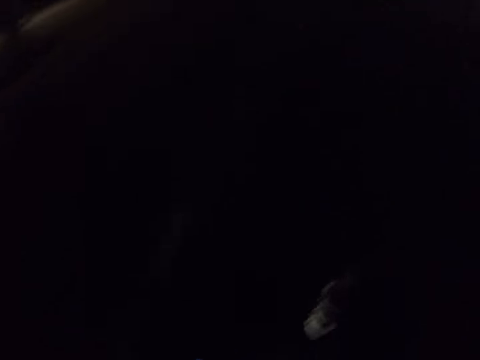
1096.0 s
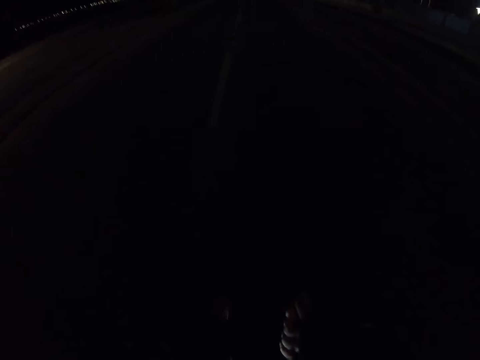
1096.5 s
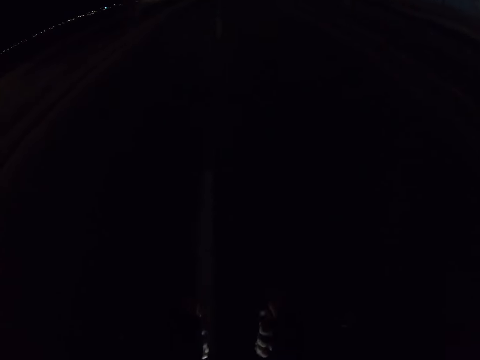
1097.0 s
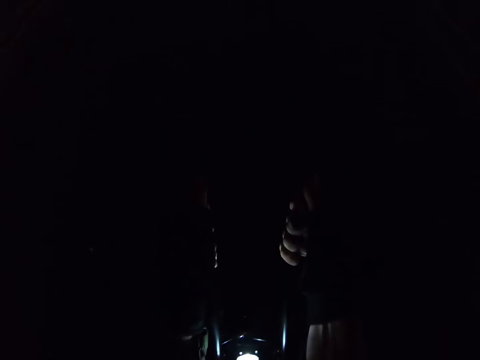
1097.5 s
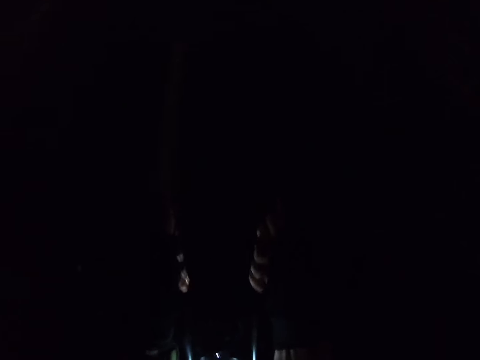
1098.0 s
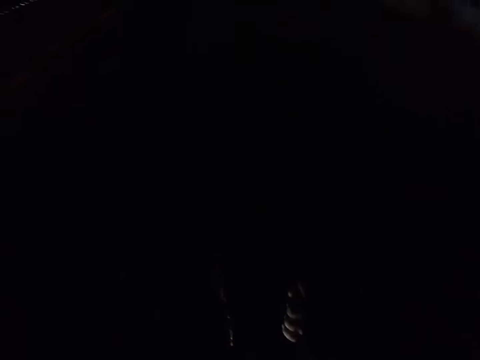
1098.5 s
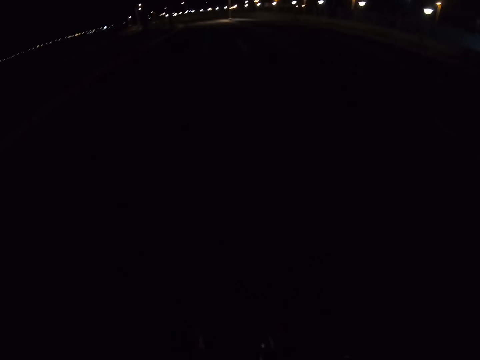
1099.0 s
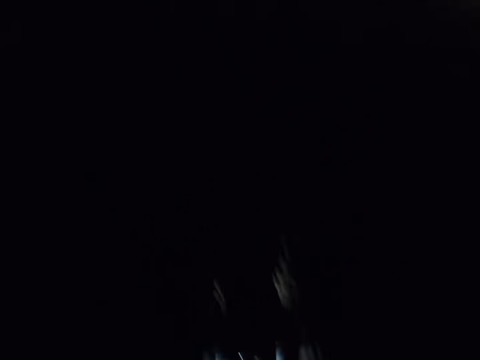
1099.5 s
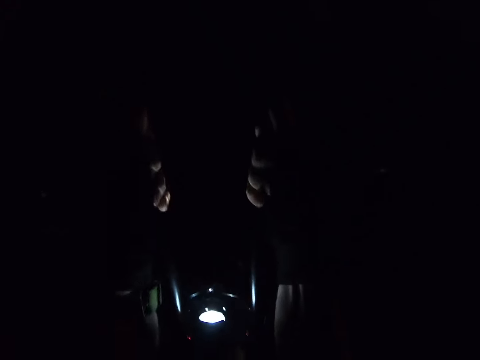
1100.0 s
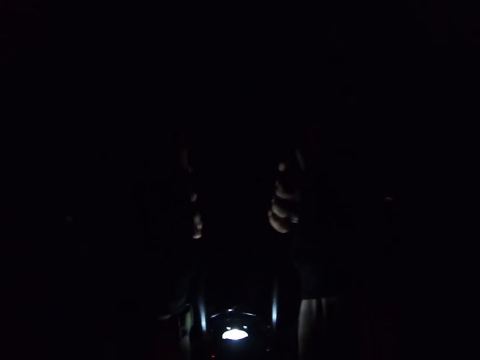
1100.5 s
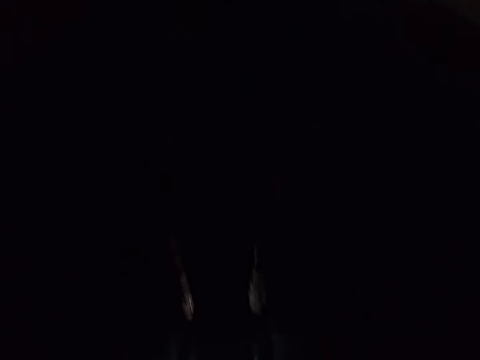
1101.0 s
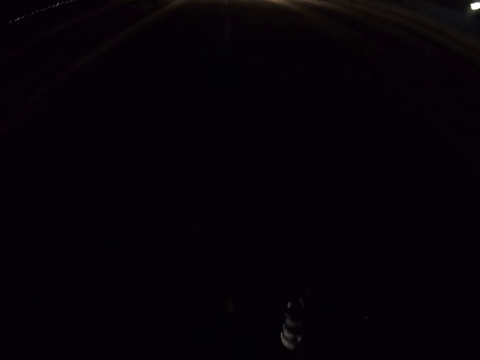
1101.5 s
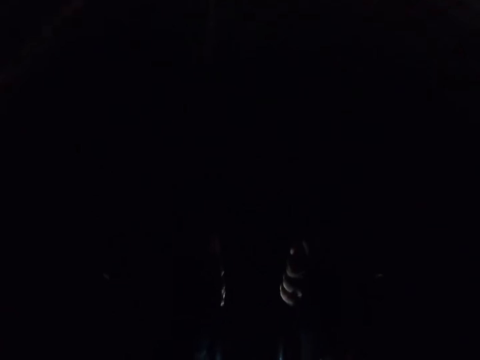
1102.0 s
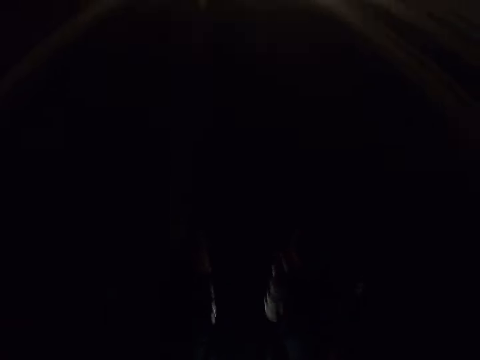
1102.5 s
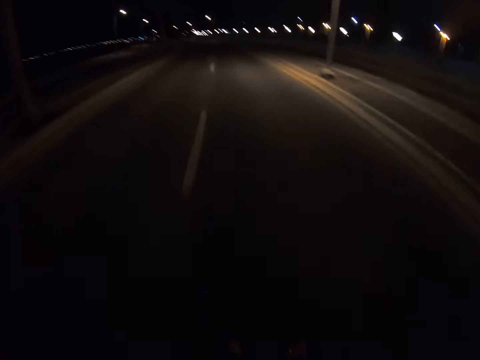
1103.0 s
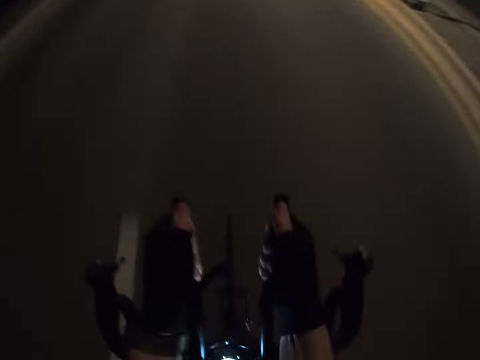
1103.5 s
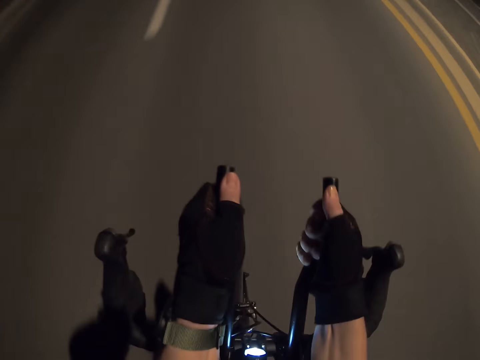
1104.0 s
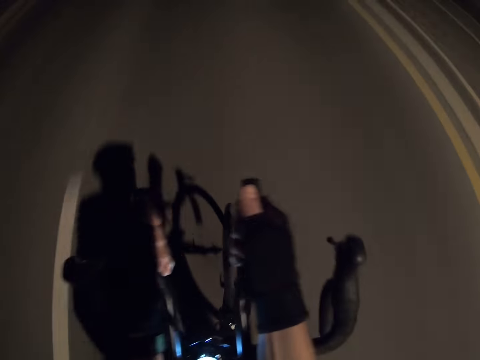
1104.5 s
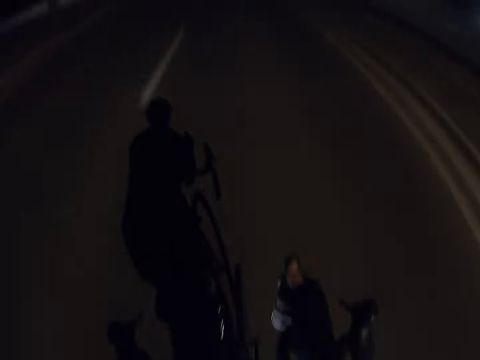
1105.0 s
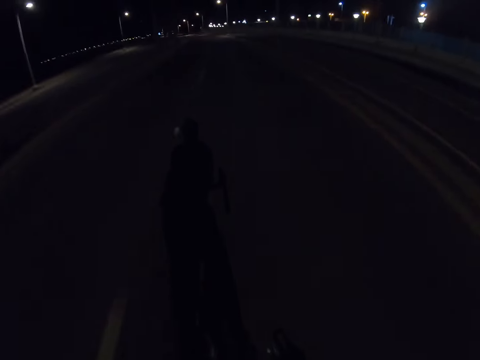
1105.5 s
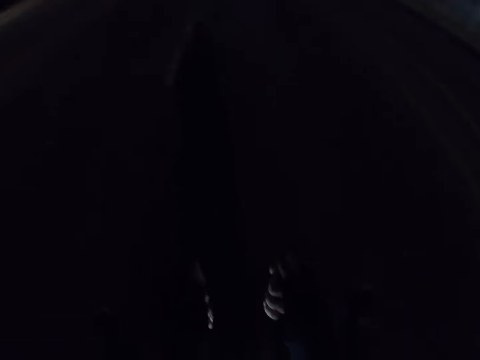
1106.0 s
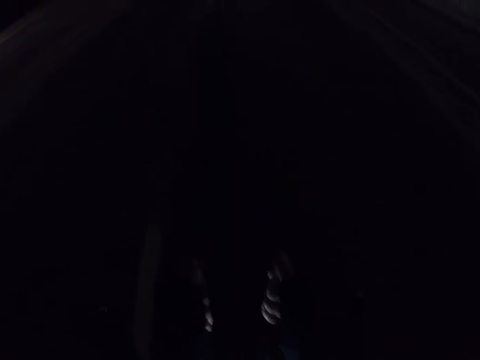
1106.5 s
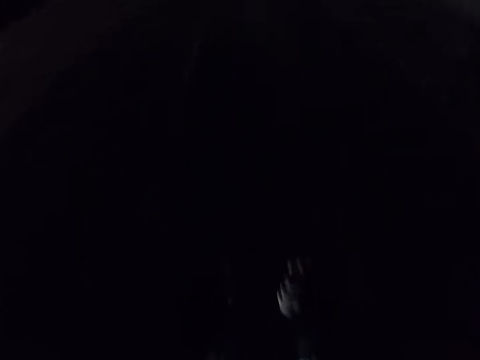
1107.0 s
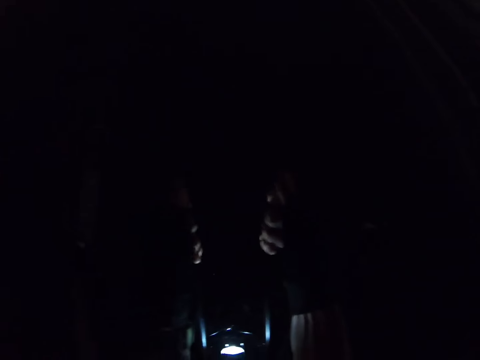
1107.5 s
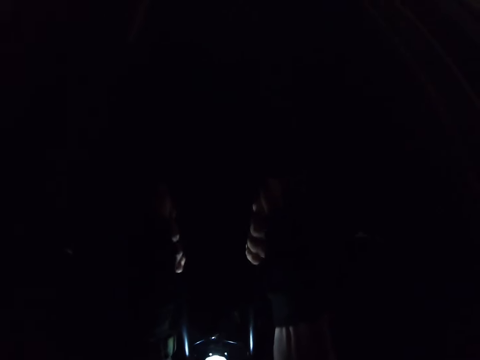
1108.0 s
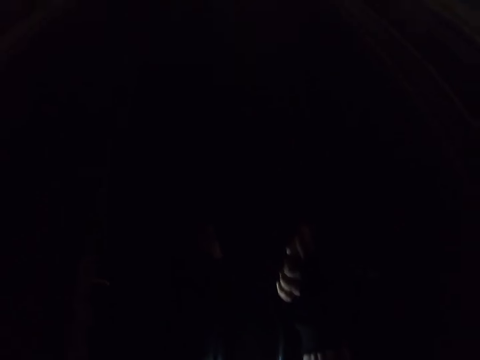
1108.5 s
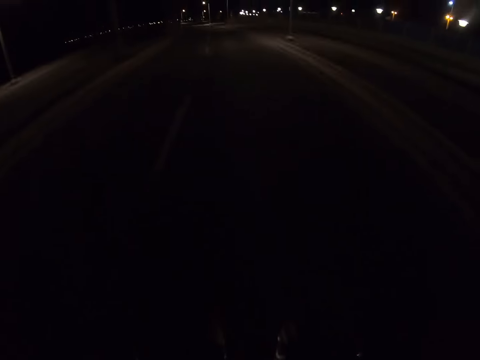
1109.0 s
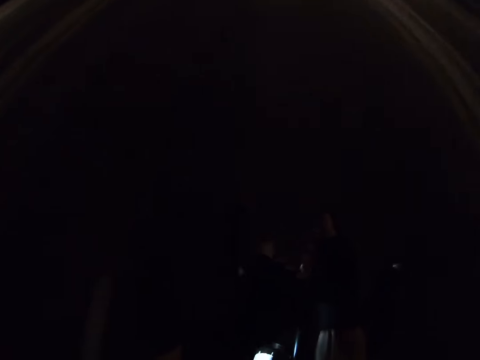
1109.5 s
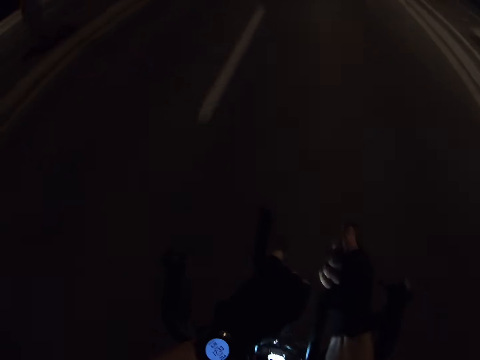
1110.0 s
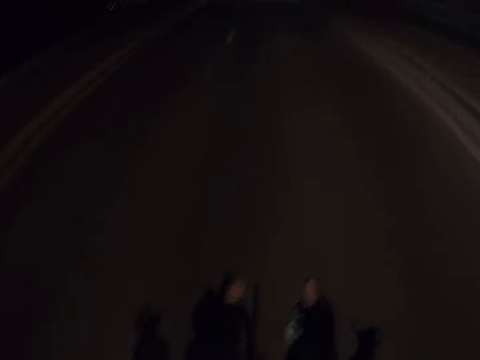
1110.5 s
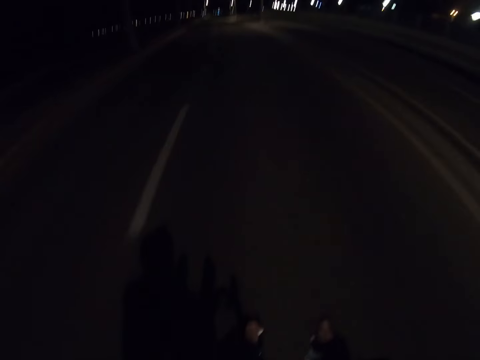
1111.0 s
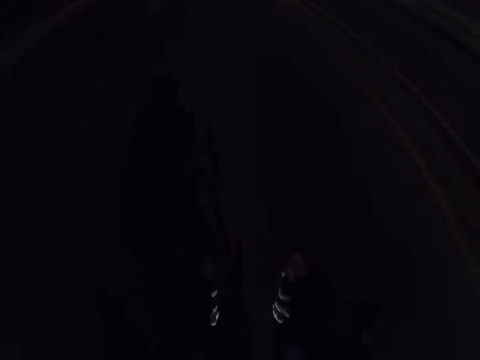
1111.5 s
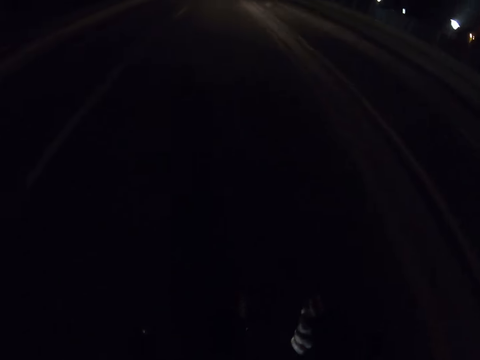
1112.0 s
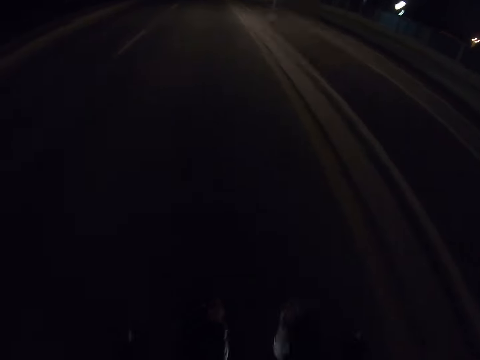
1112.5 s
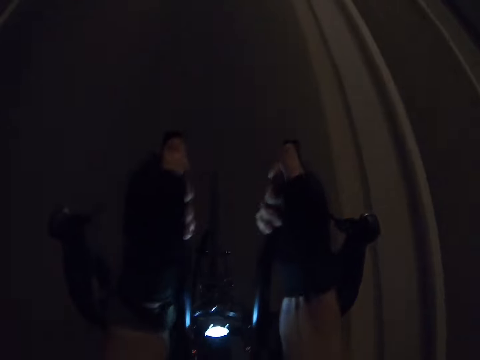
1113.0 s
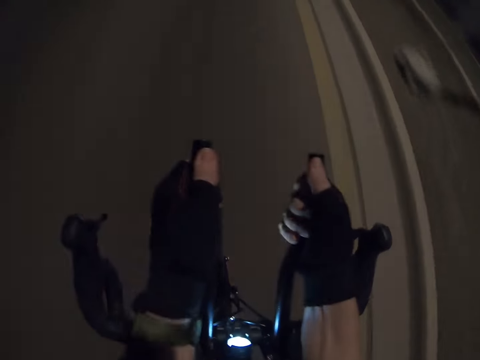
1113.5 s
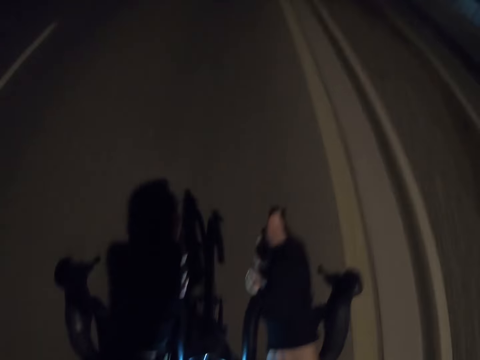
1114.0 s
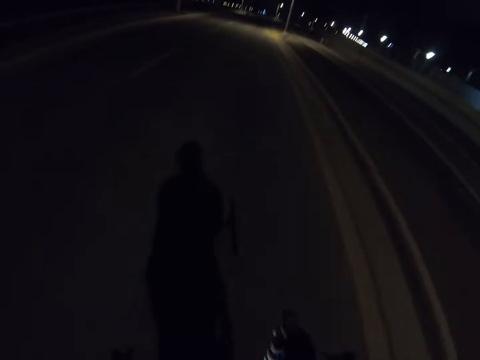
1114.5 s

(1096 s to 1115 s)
The camera wearer looks at his watch. He holds the bicycle with both hands.

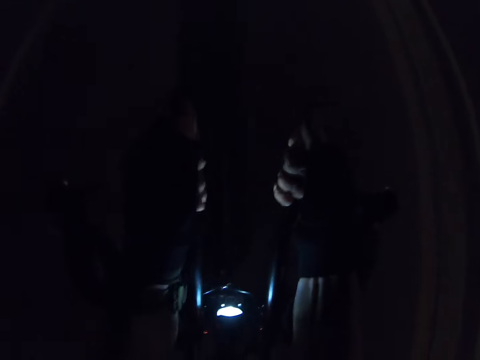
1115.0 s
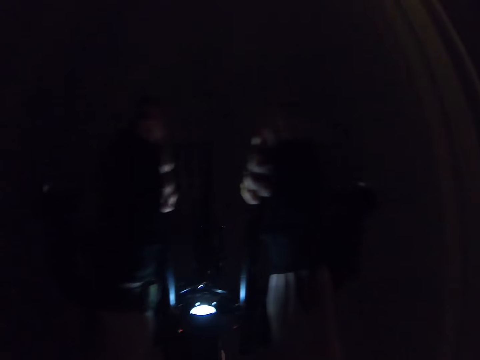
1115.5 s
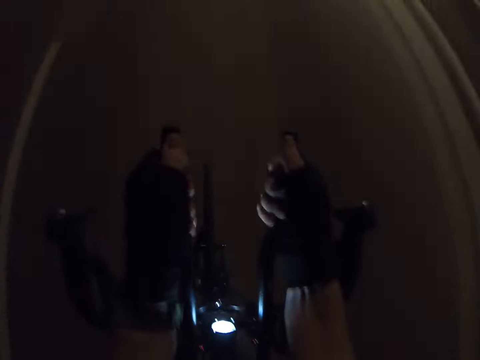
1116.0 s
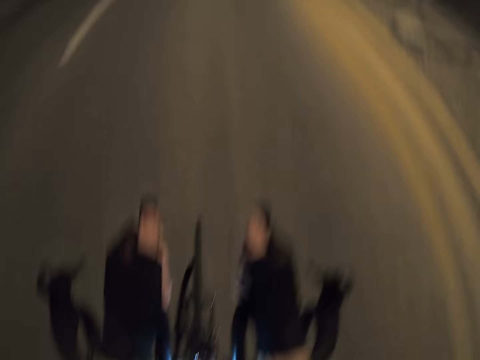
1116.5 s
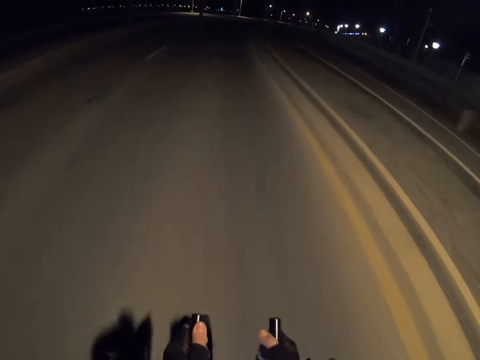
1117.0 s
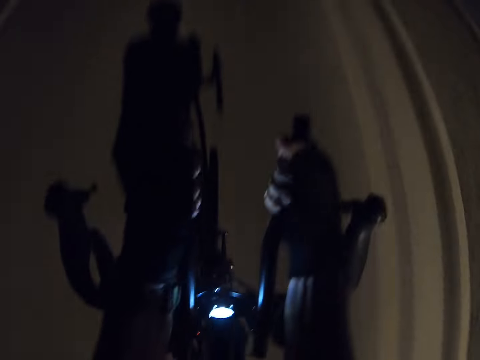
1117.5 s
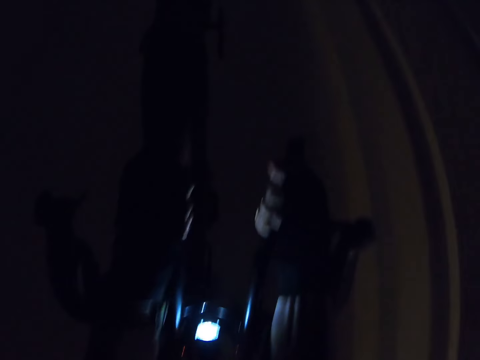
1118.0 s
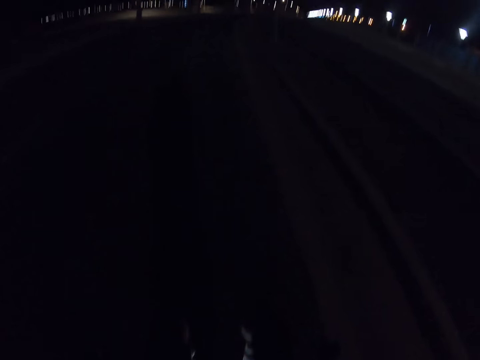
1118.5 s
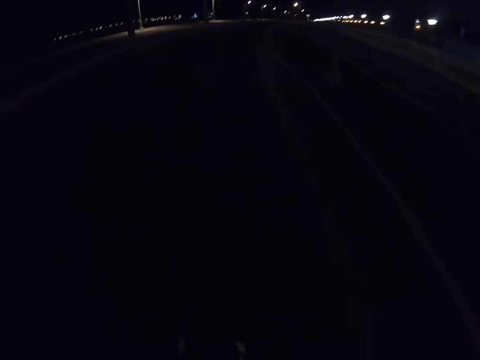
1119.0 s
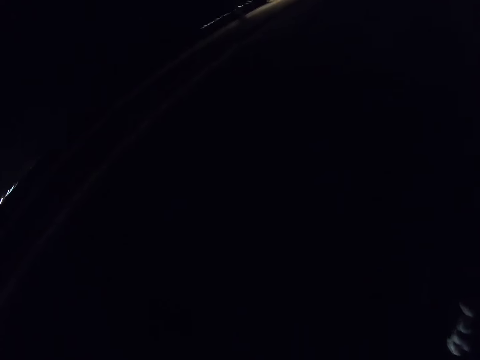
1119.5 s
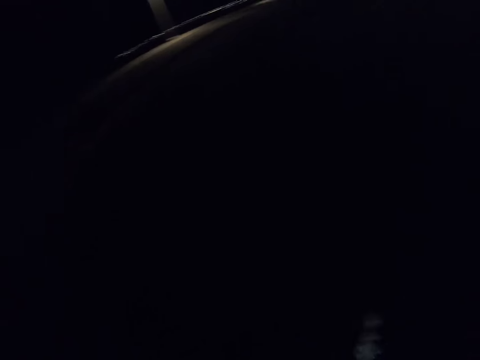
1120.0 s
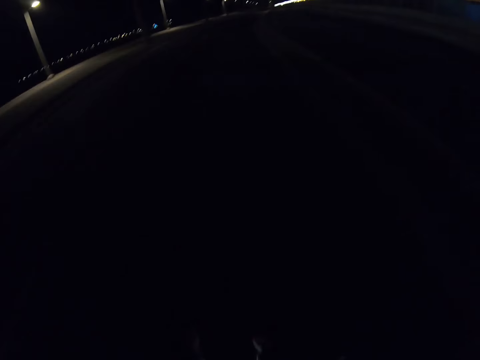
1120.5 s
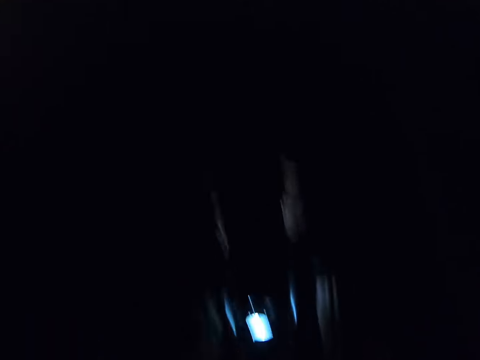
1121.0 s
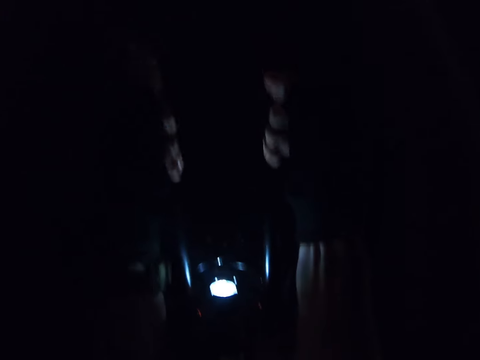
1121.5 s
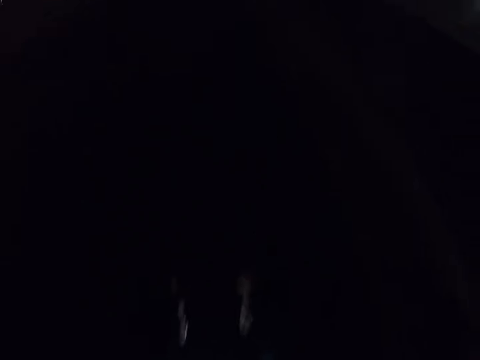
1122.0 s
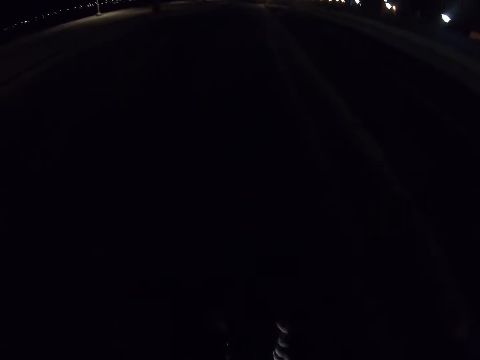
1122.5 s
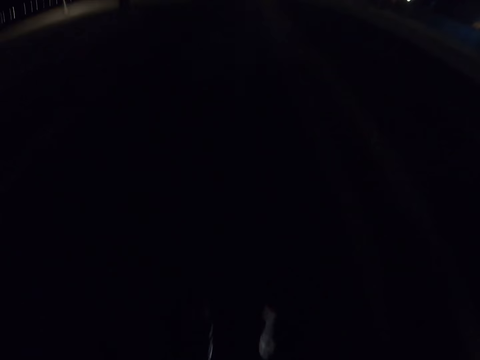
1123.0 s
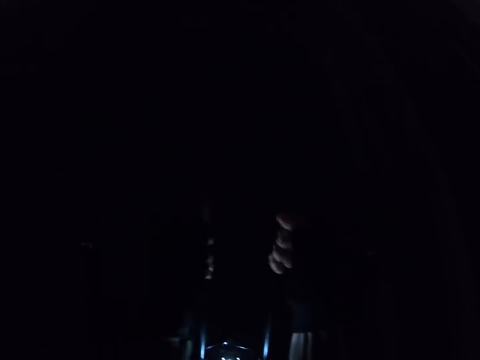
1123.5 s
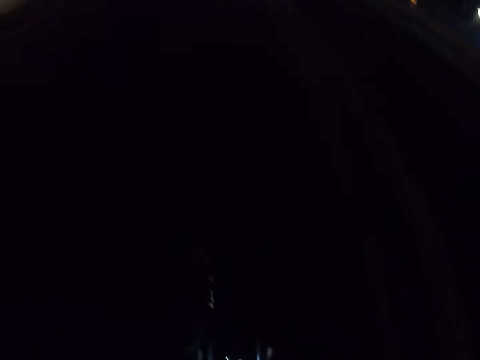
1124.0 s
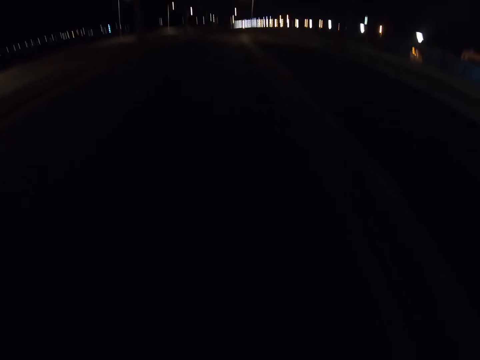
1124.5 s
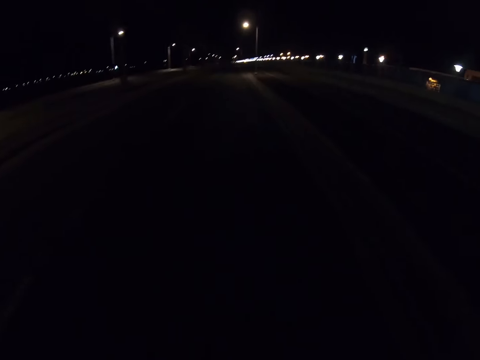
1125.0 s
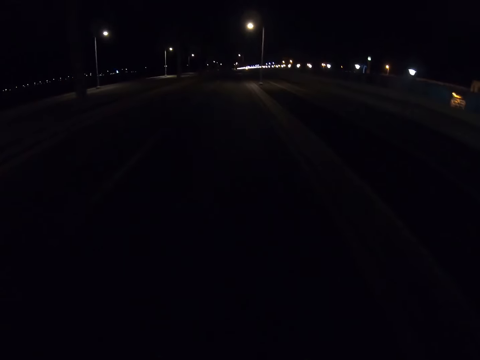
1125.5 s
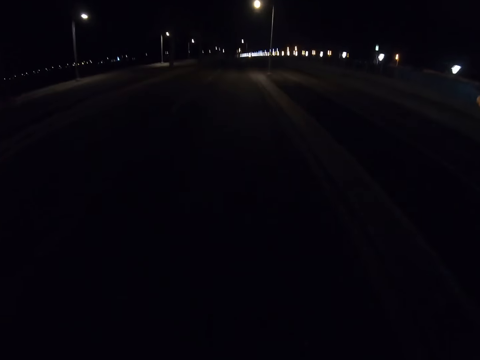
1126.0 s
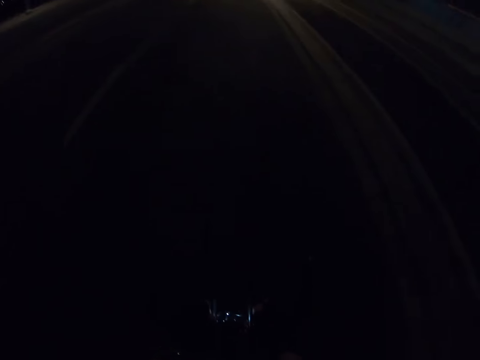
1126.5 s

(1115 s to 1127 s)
The camera wearer shifts the hand to the middle.
